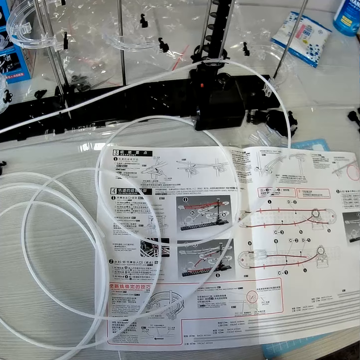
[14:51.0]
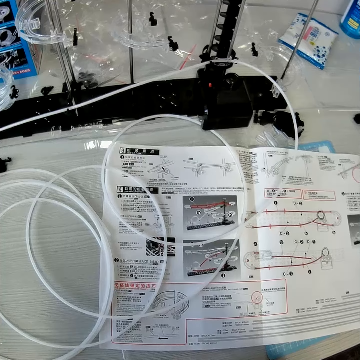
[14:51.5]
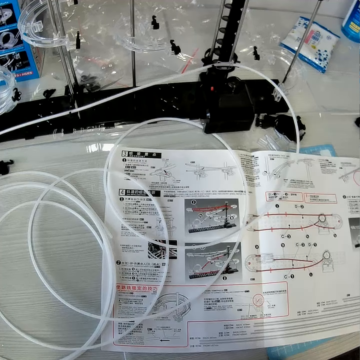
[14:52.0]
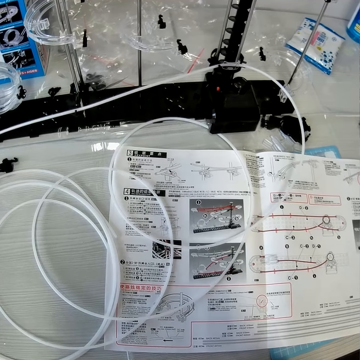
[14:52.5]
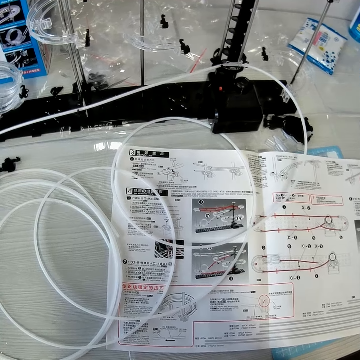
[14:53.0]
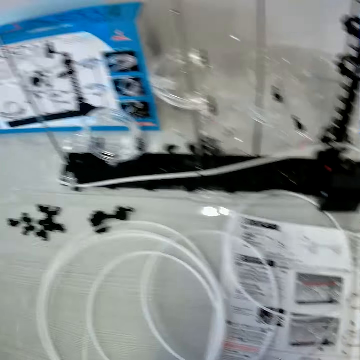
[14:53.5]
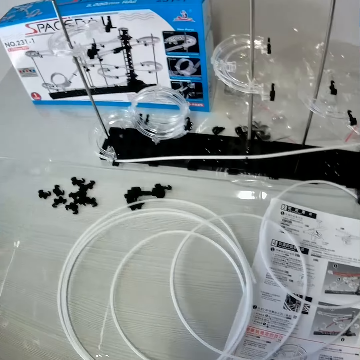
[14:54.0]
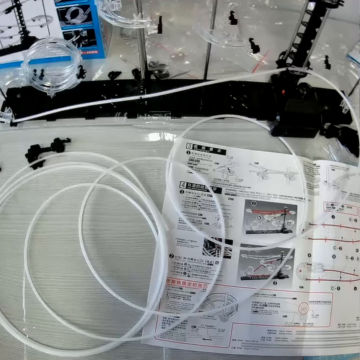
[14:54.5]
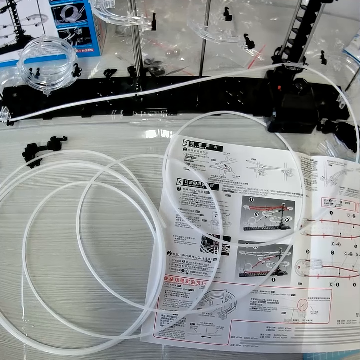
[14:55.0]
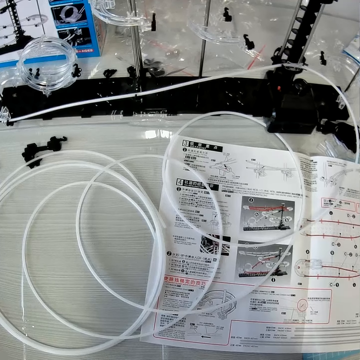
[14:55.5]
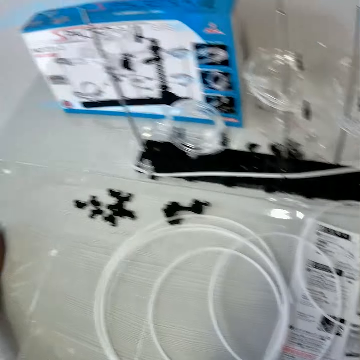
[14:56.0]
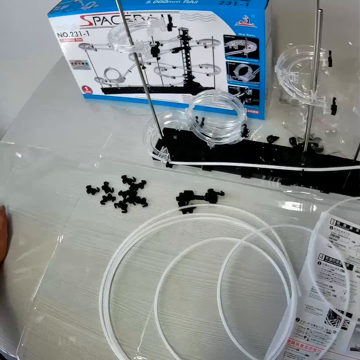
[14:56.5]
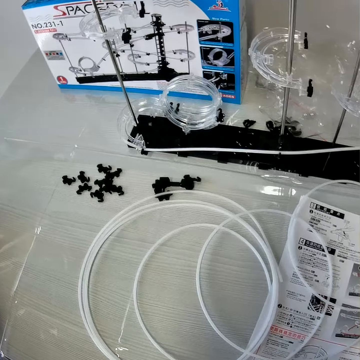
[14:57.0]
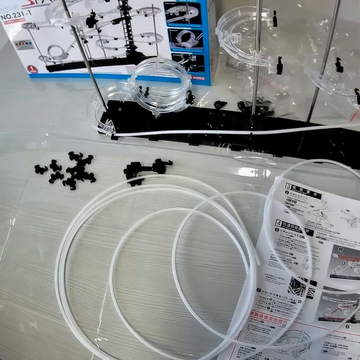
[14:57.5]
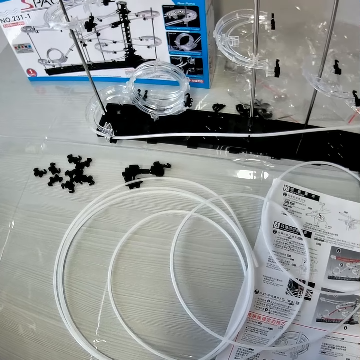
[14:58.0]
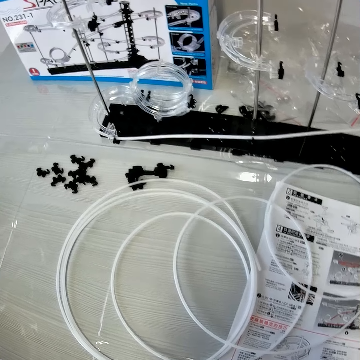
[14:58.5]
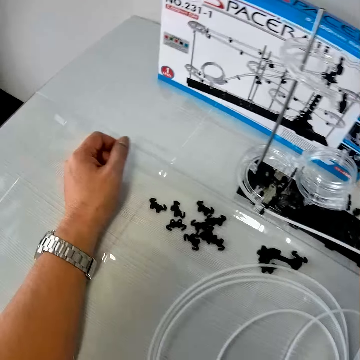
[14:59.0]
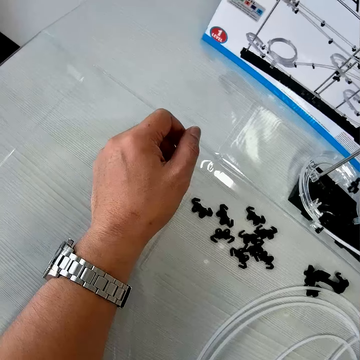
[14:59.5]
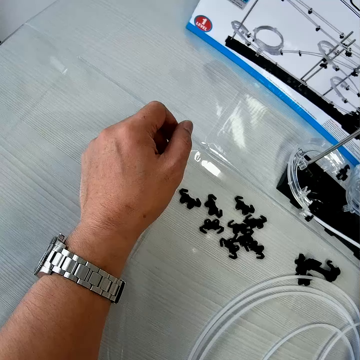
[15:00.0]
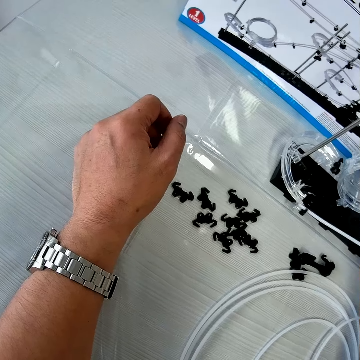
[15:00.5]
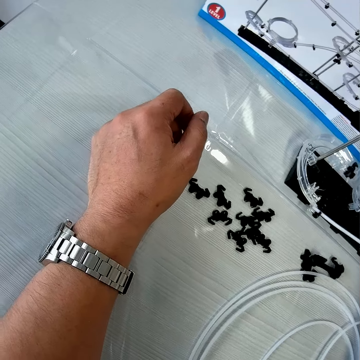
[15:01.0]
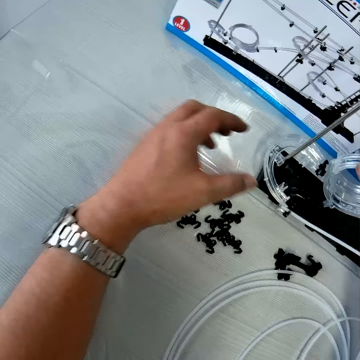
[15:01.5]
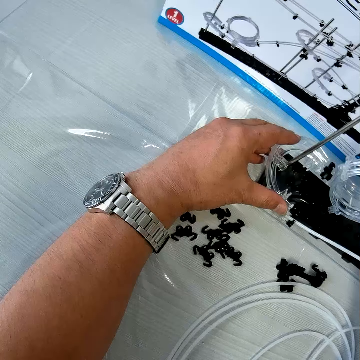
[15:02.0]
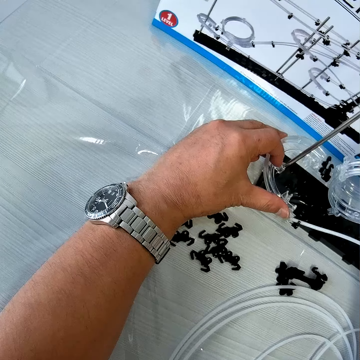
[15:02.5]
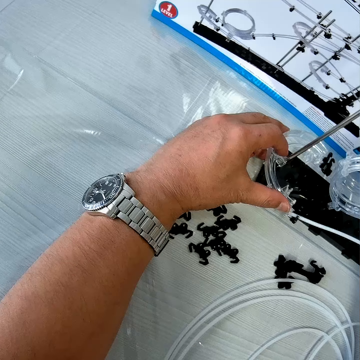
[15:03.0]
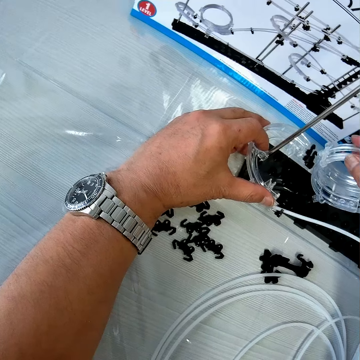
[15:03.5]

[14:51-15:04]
The camera wearer stares at the manual. He looks away from the manual. He stares at the manual. He looks away from the manual. He stares at the wire. He looks towards his hand and moves his hand forwards. He stares at his hand. He holds a part of the space rail. He adjusts a corner piece on the rail. He turns the part of the space rail.

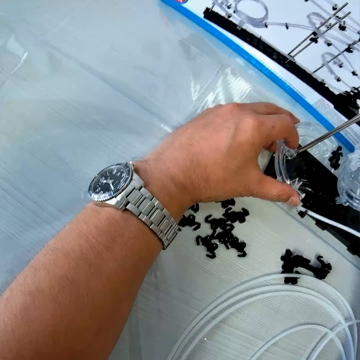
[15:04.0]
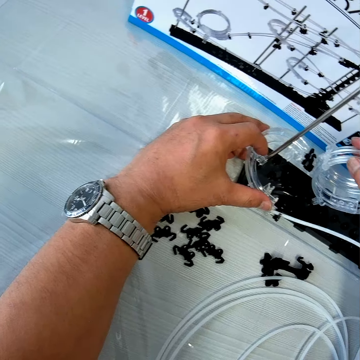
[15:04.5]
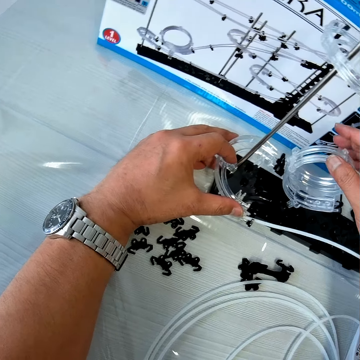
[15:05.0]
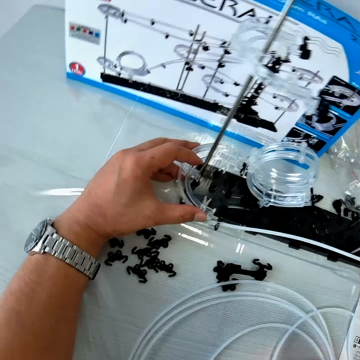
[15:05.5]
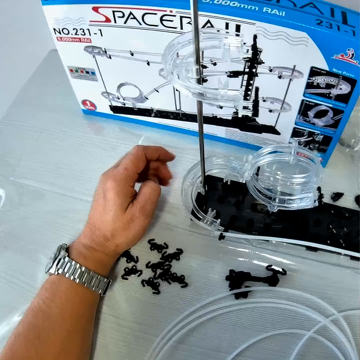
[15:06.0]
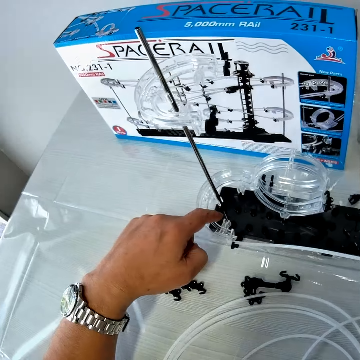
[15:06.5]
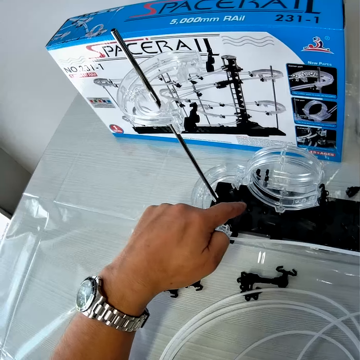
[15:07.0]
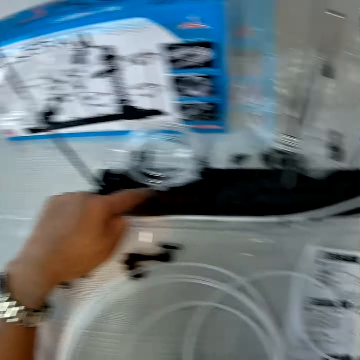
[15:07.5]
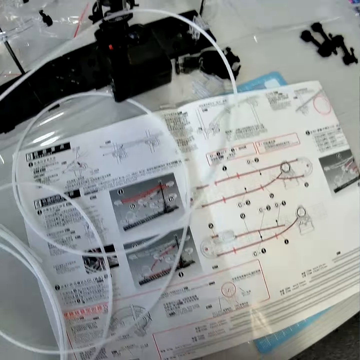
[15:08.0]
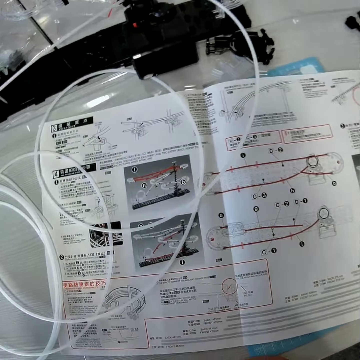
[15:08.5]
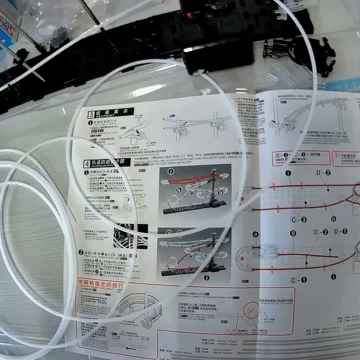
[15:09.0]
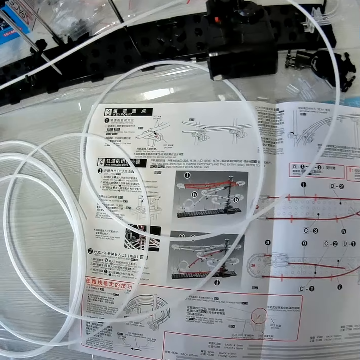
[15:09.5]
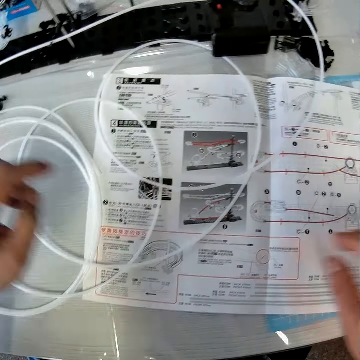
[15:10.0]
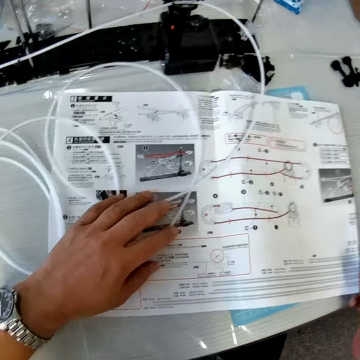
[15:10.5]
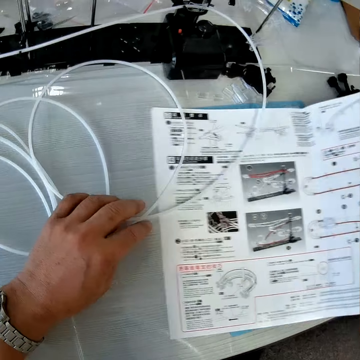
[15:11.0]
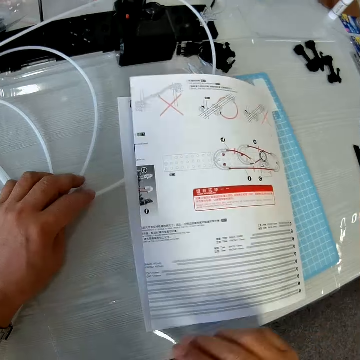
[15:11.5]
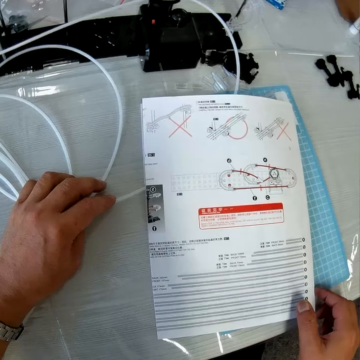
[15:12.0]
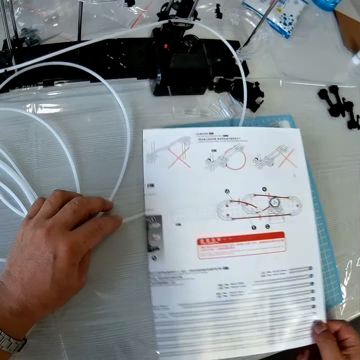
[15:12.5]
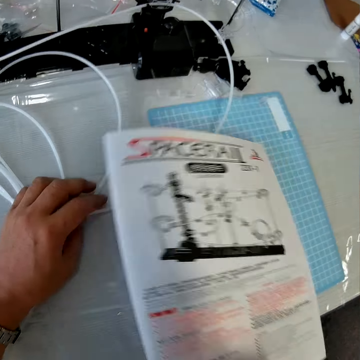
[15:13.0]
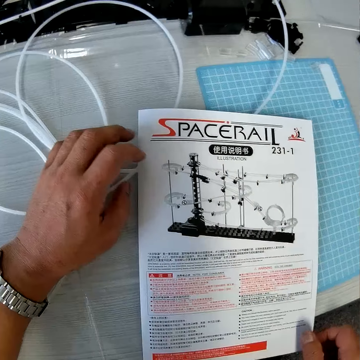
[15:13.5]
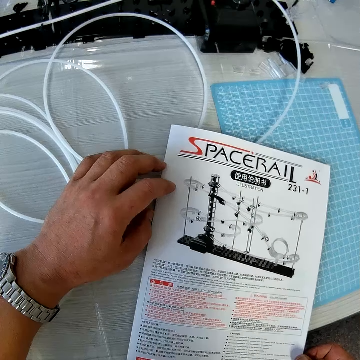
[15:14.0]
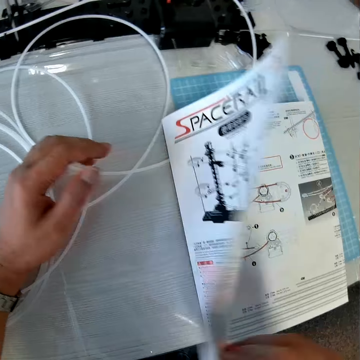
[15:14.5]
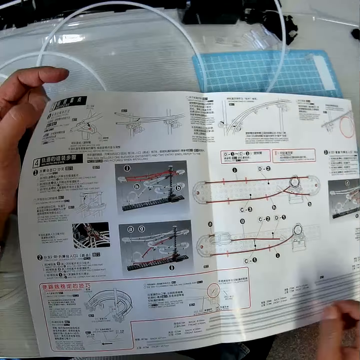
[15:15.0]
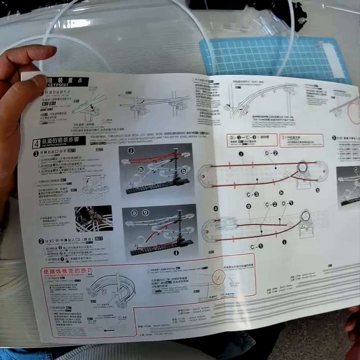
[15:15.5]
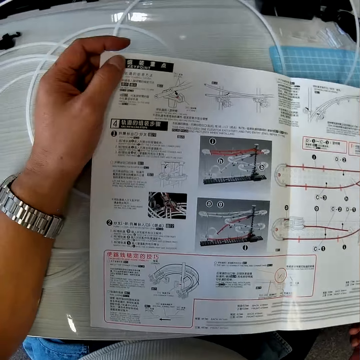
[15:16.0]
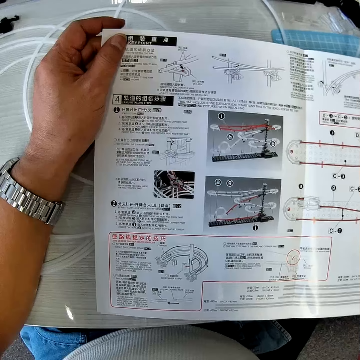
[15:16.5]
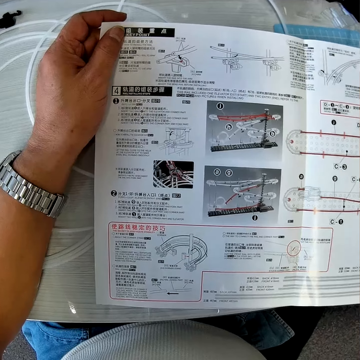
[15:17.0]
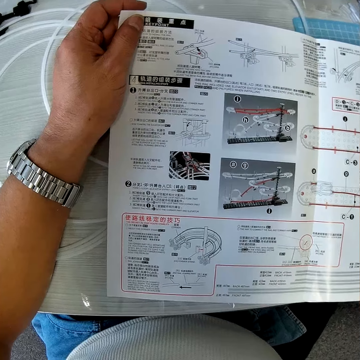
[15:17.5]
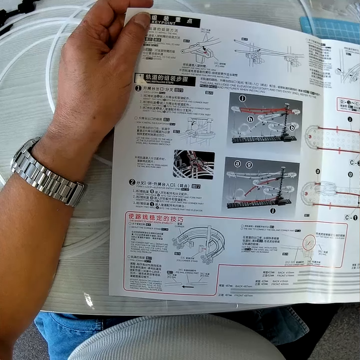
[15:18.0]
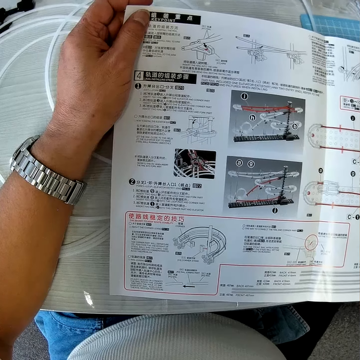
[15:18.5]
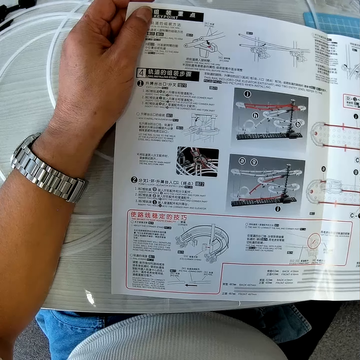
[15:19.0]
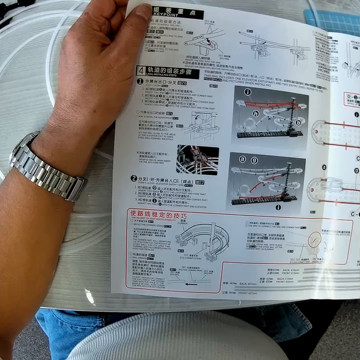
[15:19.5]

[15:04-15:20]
The camera wearer adjusts a loop part on the rail. He lets go of the space rail, moves his hand towards him and lets go of the space rail. He points at the space rail. He places his finger on the space rail and moves his finger along the surface of the space rail. He stares at the manual. He moves his hand towards the manual, places his hand on the manual and pulls on the manual with his hand. He touches the standard rail. He skims through the space rail manual. He closes the manual. He lifts up the manual and turns the manual. He places his hand on the manual. He opens the manual. He holds the manual with both his hands. He stares at the manual.

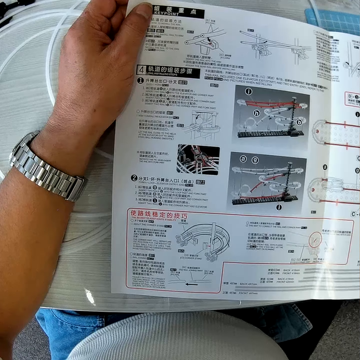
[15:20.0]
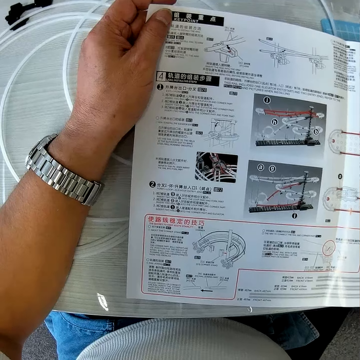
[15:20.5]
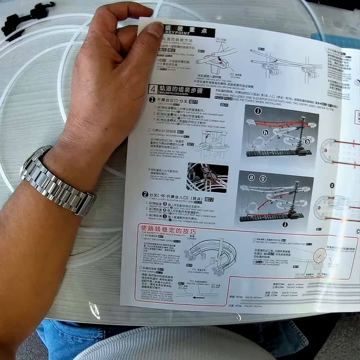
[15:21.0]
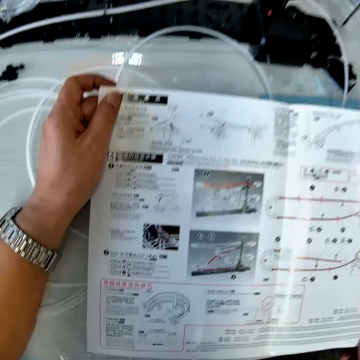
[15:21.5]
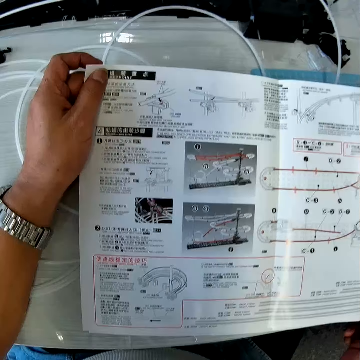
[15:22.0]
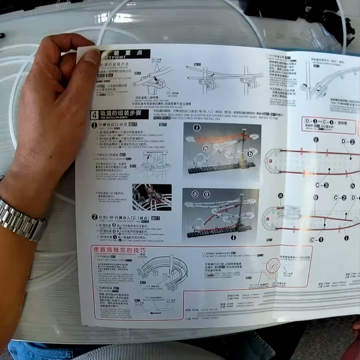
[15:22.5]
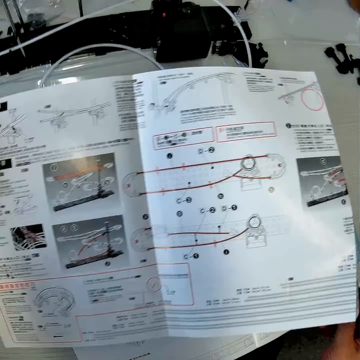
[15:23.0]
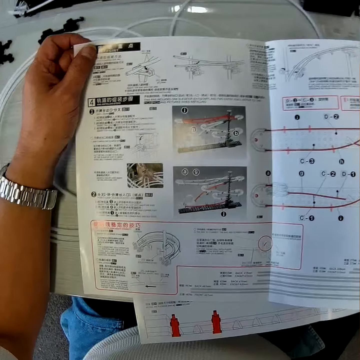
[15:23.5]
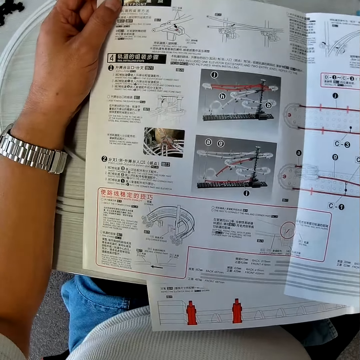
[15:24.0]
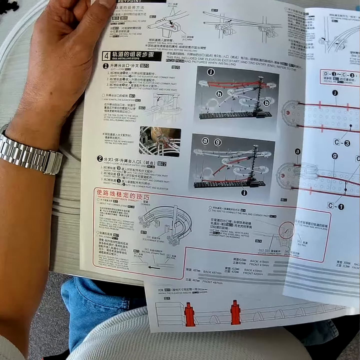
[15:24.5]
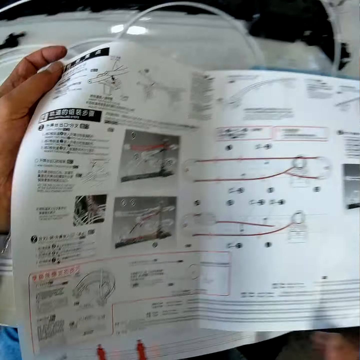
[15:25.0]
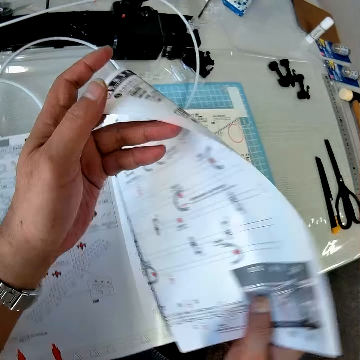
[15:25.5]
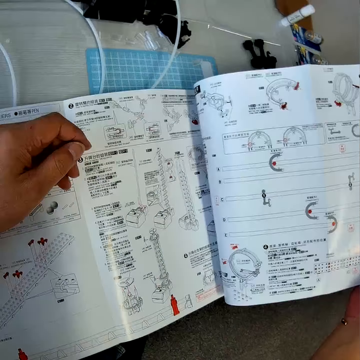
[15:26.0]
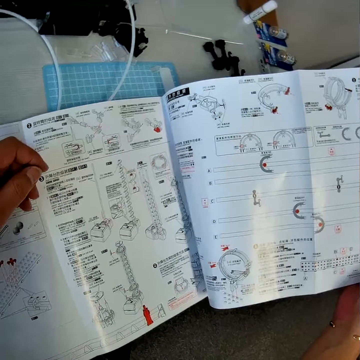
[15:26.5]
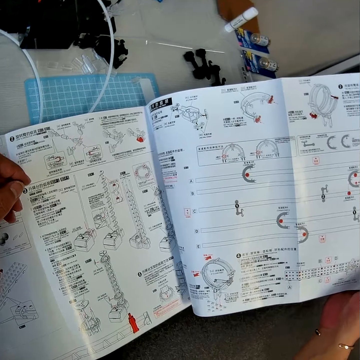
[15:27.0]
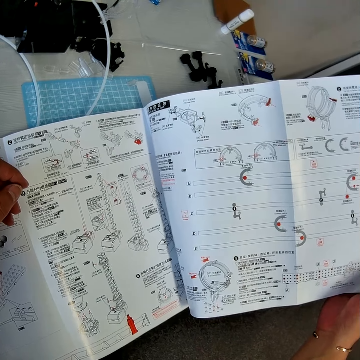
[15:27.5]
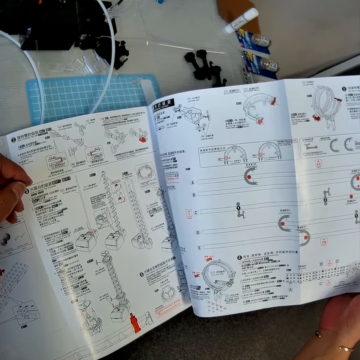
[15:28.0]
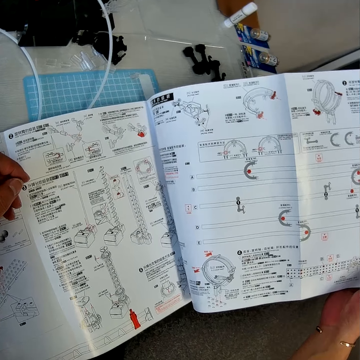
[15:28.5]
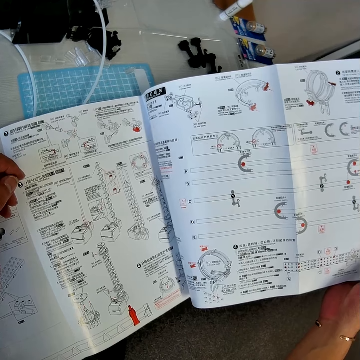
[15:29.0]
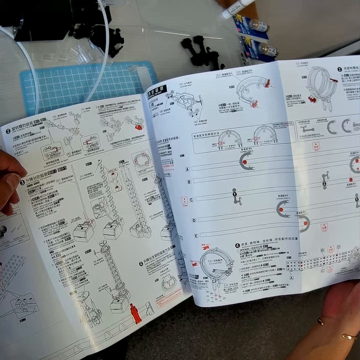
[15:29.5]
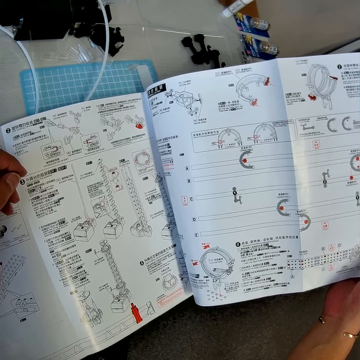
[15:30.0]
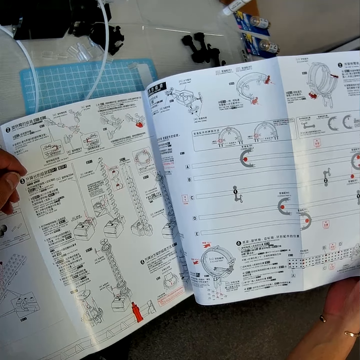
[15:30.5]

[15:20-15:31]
The camera wearer unfolds the manual. They stare at the manual.
